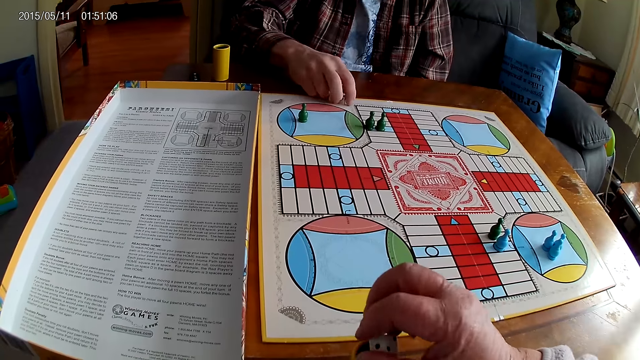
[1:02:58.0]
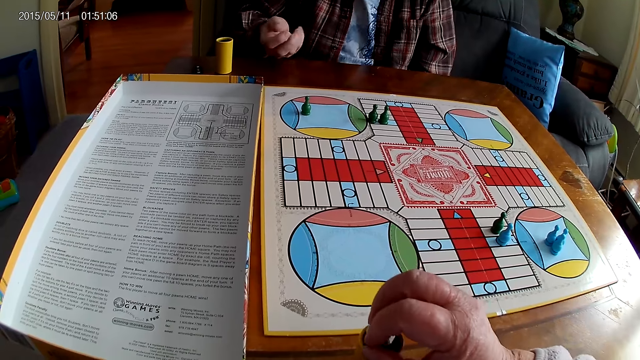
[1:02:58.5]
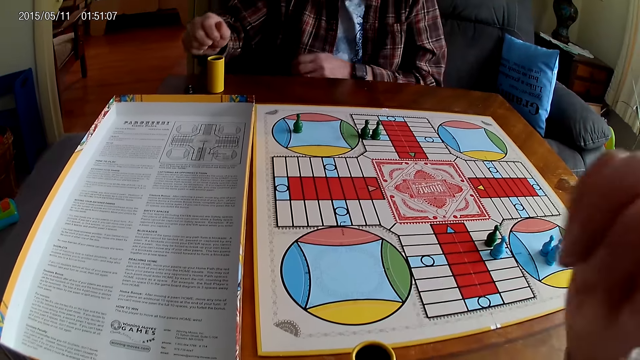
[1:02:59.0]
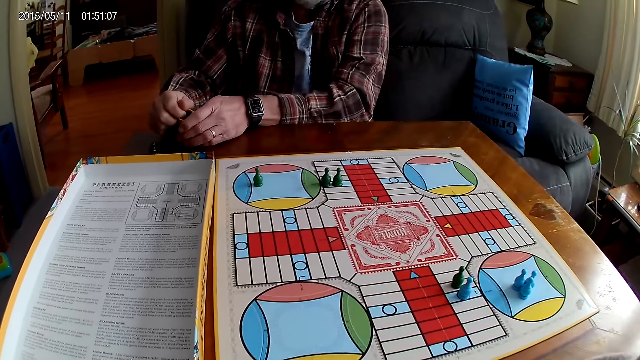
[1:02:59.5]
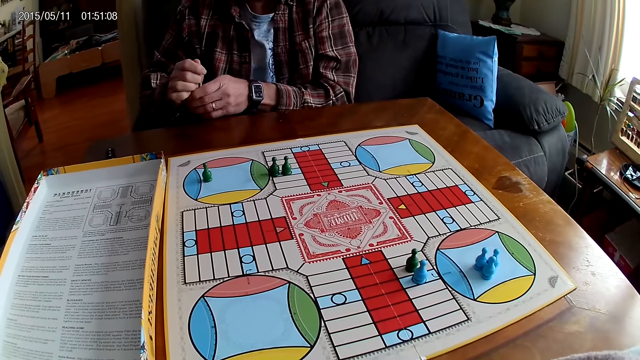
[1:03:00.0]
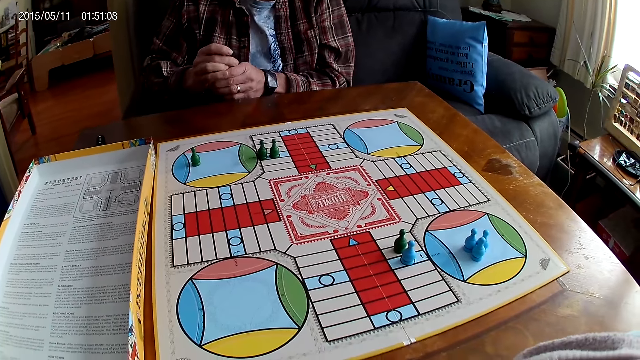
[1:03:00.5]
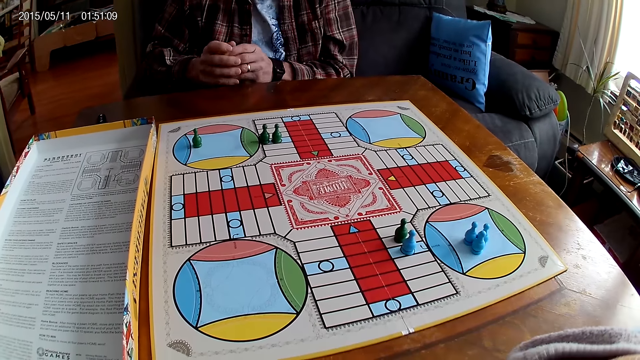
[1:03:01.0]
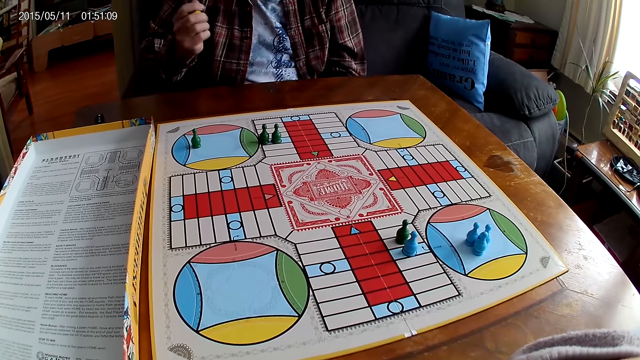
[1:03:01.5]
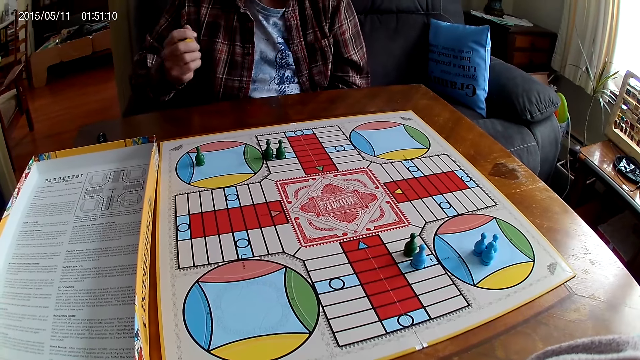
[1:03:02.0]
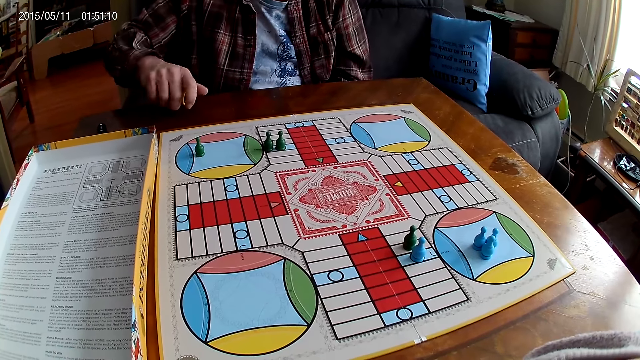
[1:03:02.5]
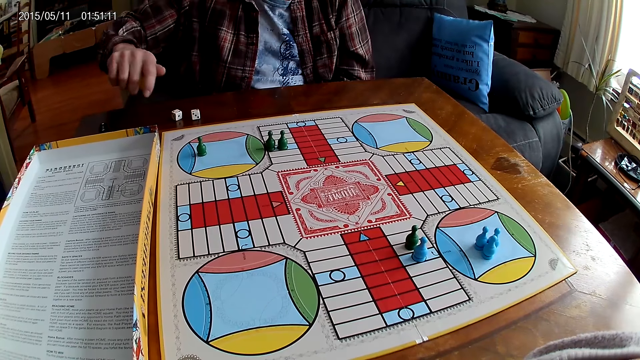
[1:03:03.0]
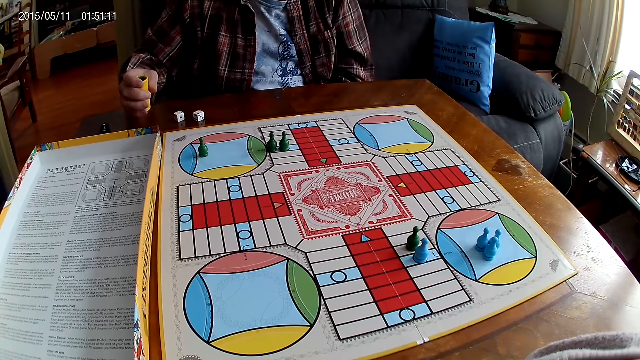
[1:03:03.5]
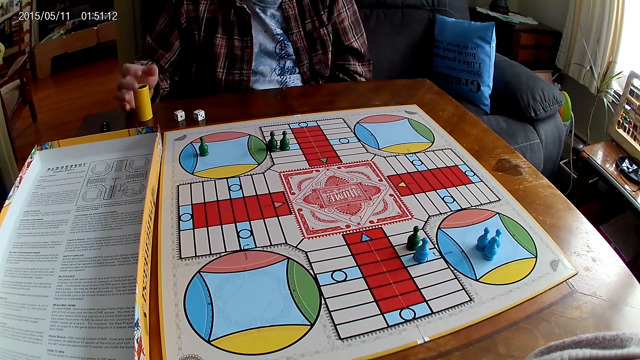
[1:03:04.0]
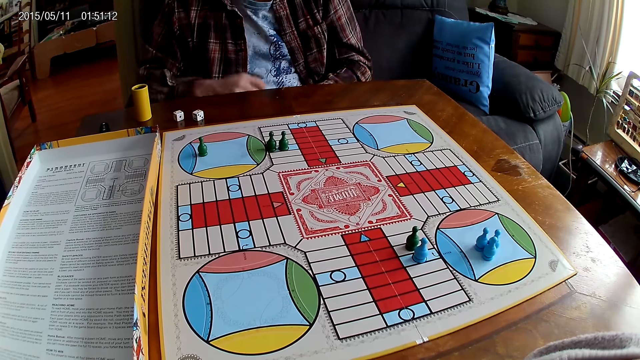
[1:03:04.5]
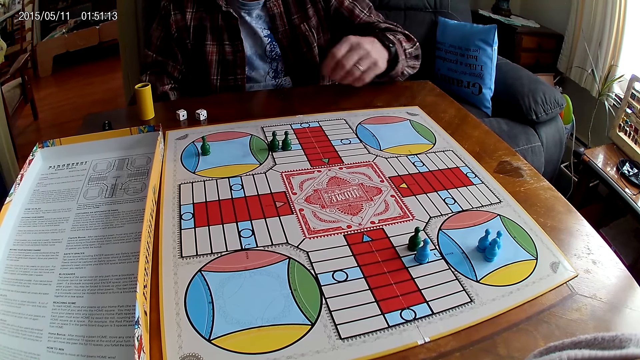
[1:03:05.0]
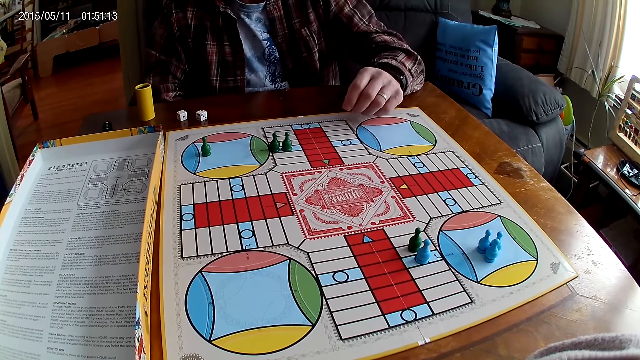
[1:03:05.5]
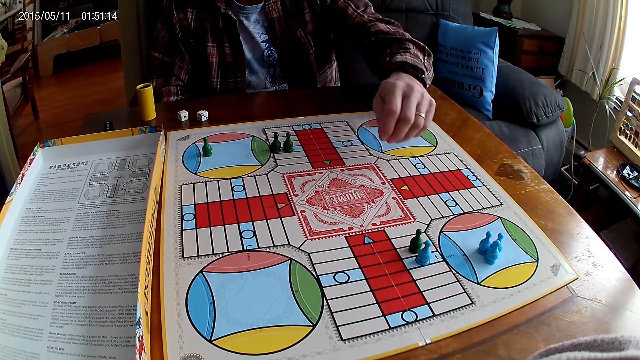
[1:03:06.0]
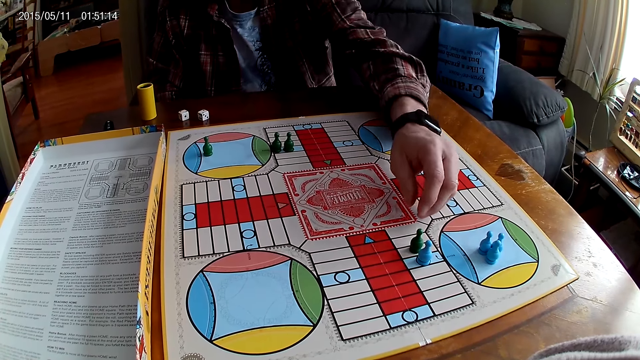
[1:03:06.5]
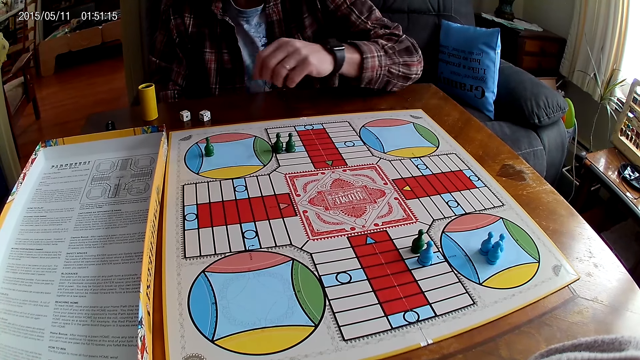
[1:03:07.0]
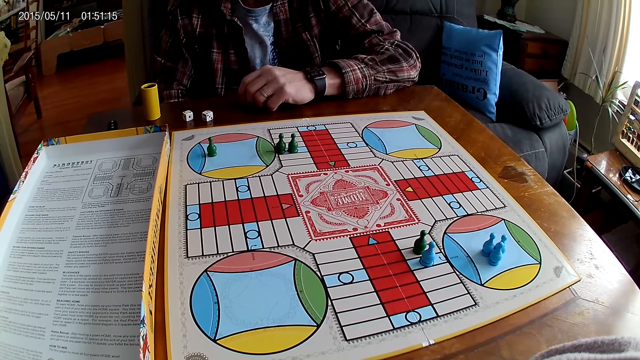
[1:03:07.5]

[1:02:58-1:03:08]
The camera wearer takes the dice from the Ludo board with right hand. A man takes the dice from the Ludo board with right hand. The camera wearer puts the dice into the dice shaker and raises a hand. They stare at the board. The man picks the dice shaker, puts the dice into the dice shaker, and shakes the dice shaker. The man plays Ludo. The man pours the dice on the table and places the dice shaker on the table. The man stretches the hand.

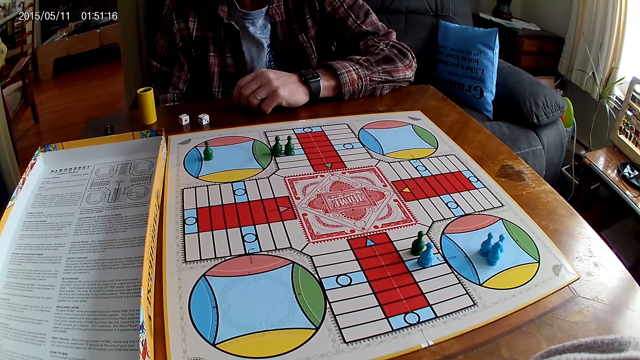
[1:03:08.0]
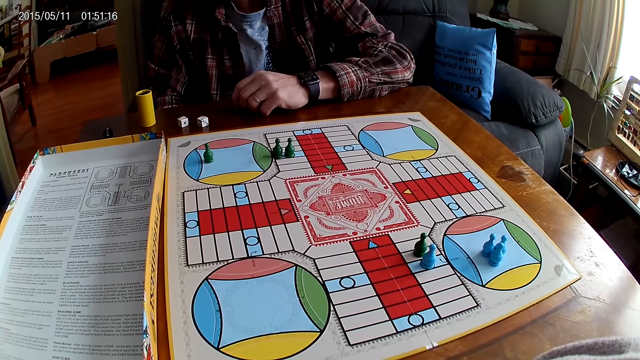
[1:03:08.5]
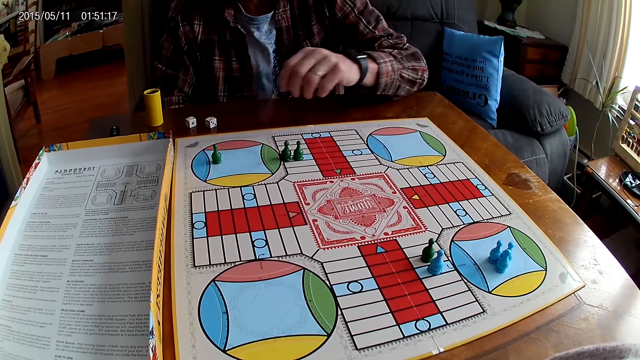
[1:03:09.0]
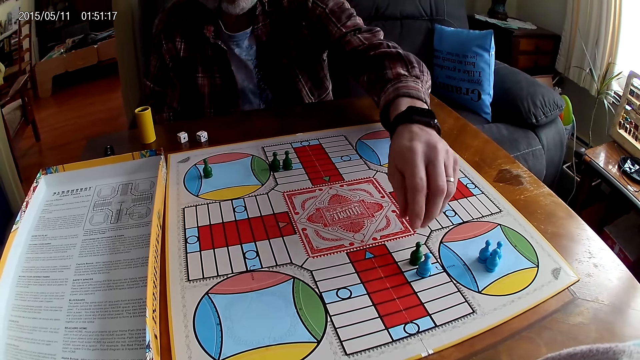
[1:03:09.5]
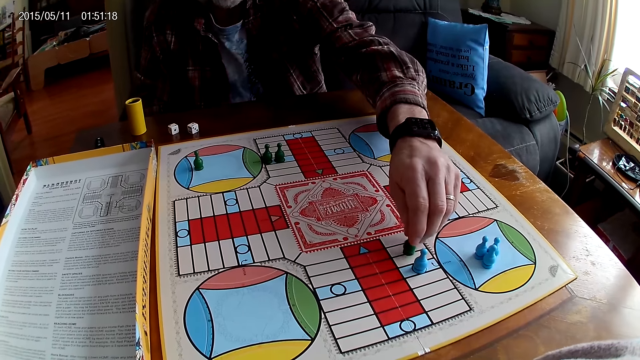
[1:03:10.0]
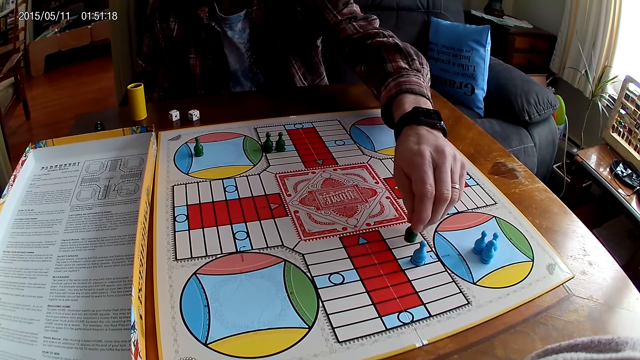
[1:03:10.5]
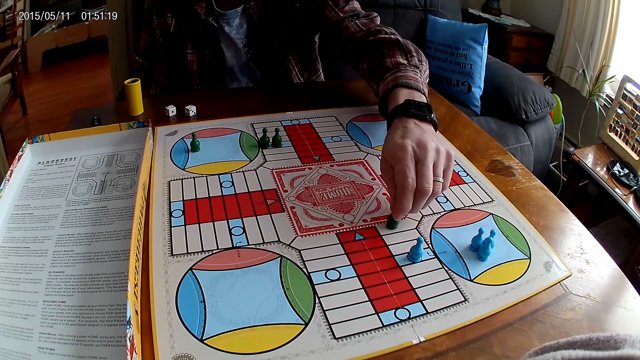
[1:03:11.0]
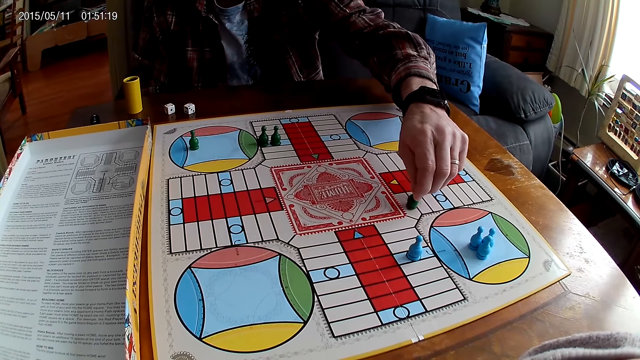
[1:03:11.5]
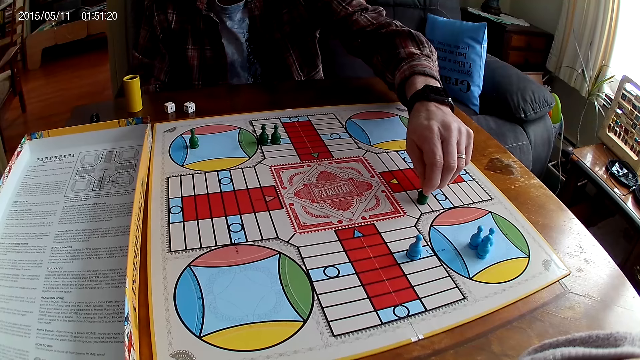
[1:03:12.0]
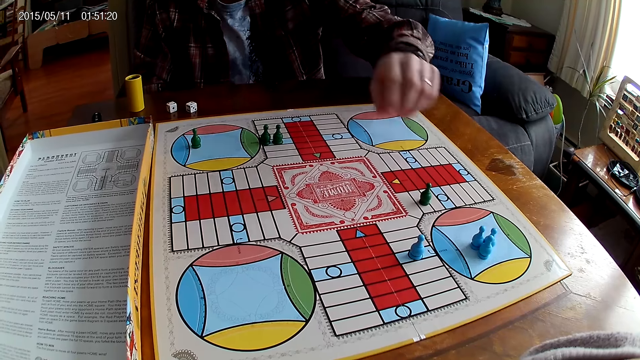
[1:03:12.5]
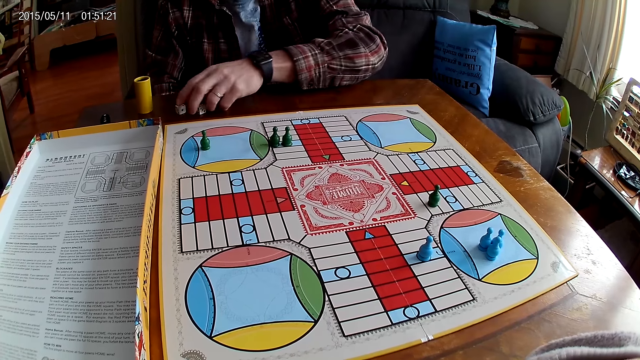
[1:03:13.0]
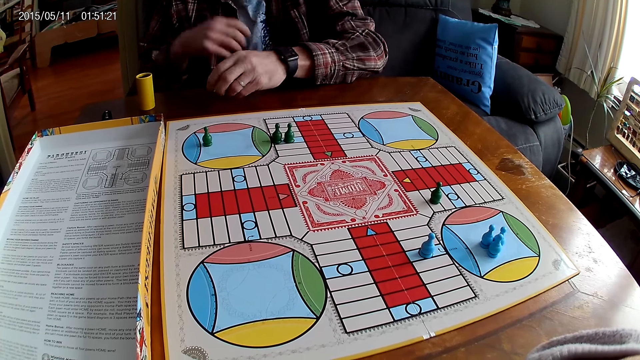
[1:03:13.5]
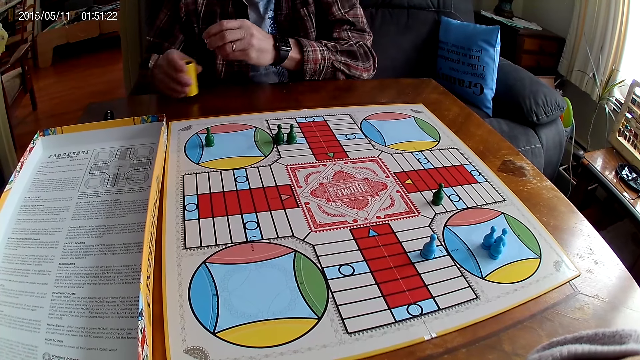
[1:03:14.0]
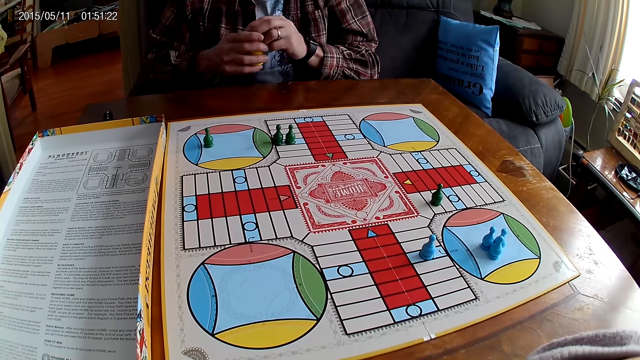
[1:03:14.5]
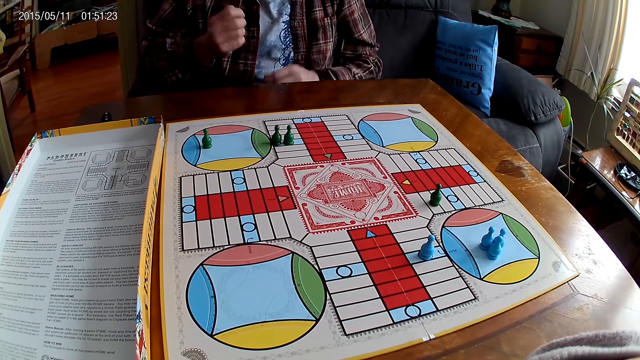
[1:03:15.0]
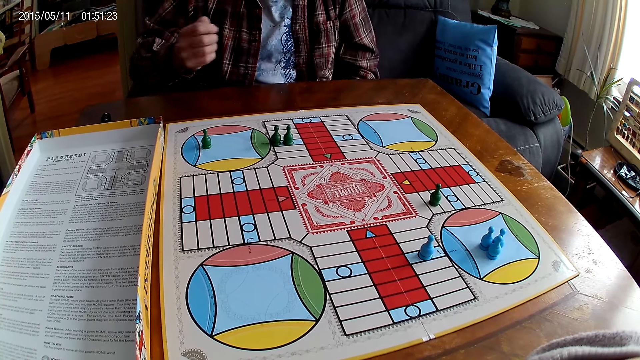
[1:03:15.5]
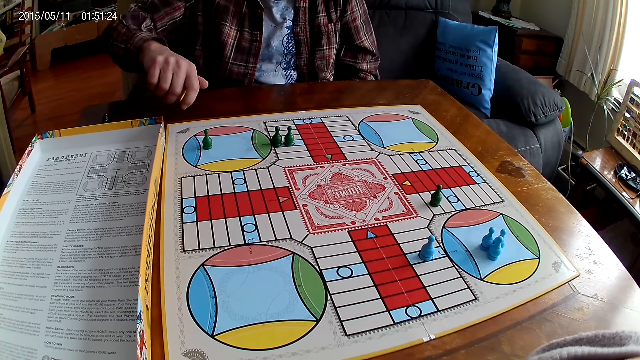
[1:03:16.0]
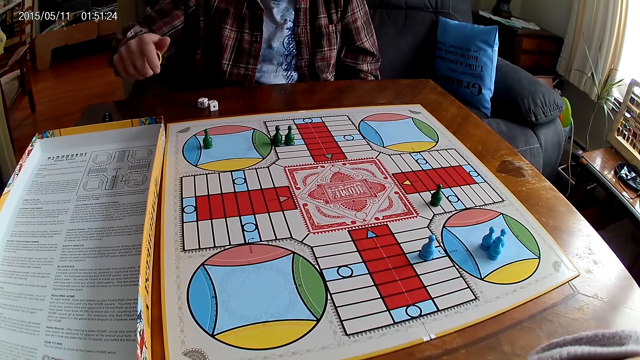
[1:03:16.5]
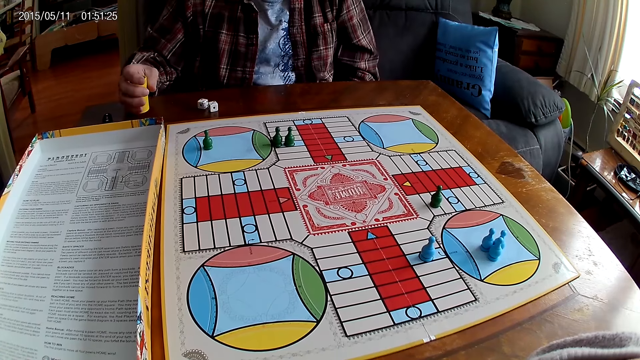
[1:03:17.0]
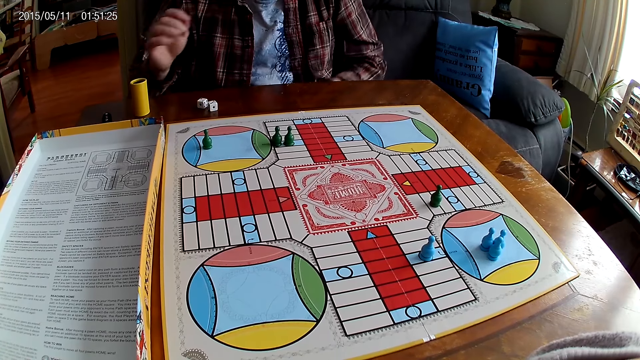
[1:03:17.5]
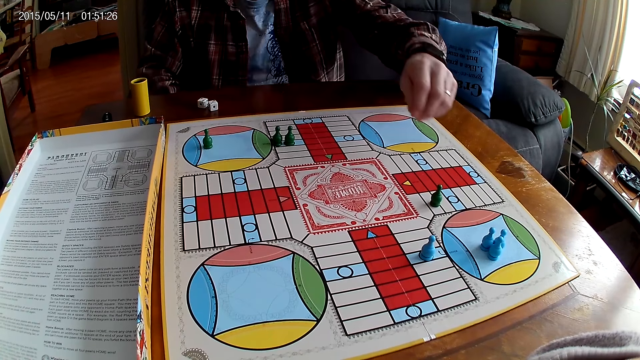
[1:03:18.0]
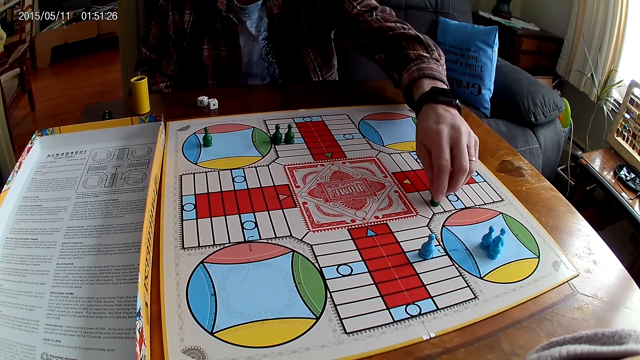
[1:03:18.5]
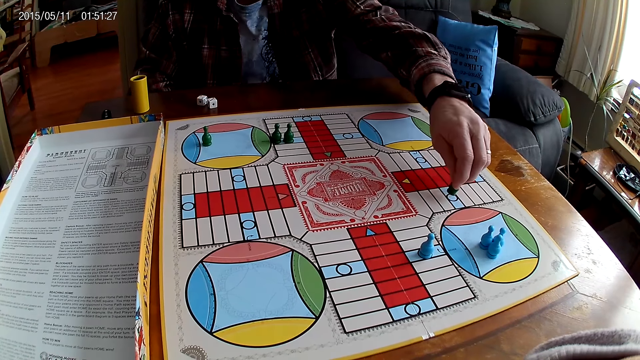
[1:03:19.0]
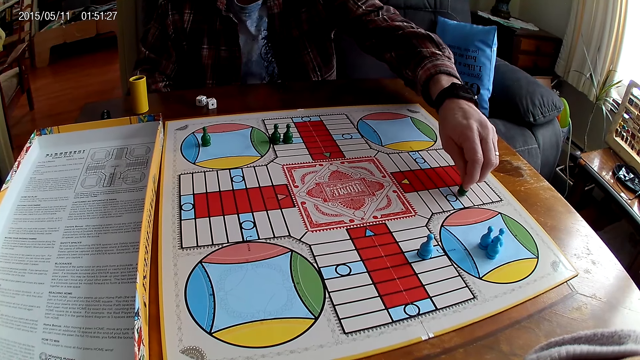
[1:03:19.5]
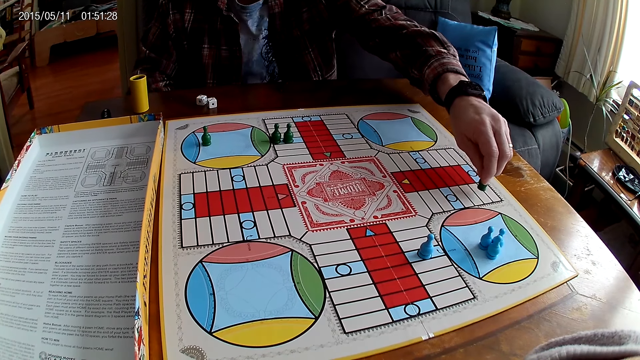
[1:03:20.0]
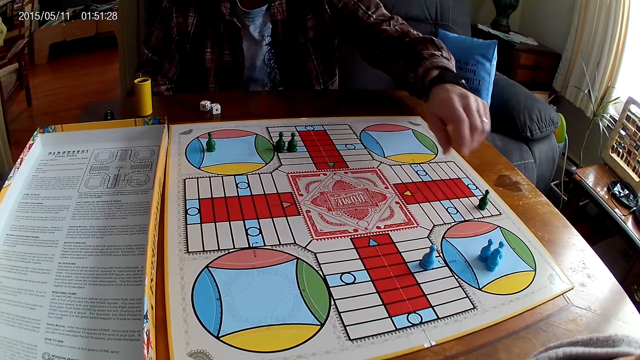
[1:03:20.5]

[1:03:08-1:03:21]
The man picks a Ludo pawn, moves the Ludo pawn on the board, and places the Ludo pawn on the board. The man takes the dice from the Ludo board with left hand, picks the dice shaker, puts the dice into the dice shaker, and shakes the dice shaker. The man drops the dice from the container on the table and places the dice shaker on the table. The man counts steps on the Ludo board with the chess. The man picks the Ludo pawn.
